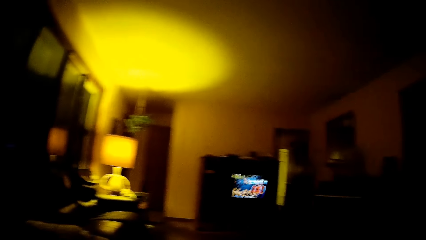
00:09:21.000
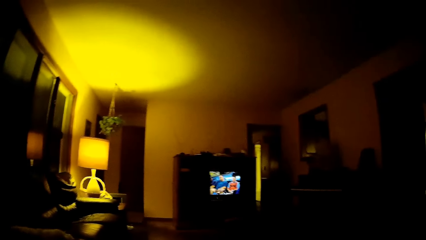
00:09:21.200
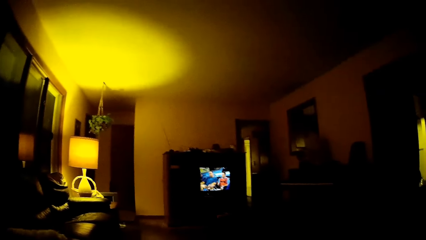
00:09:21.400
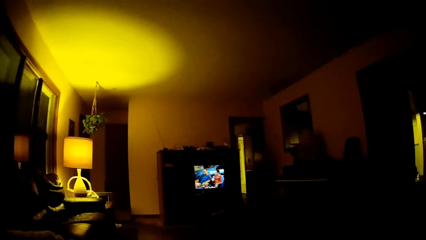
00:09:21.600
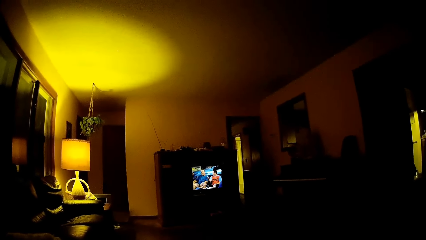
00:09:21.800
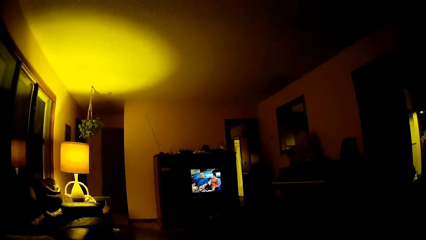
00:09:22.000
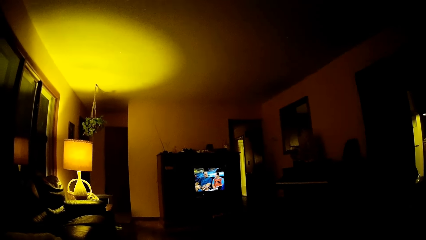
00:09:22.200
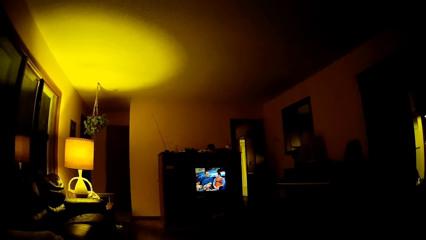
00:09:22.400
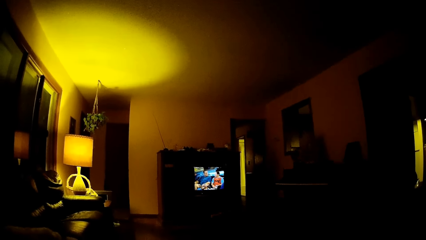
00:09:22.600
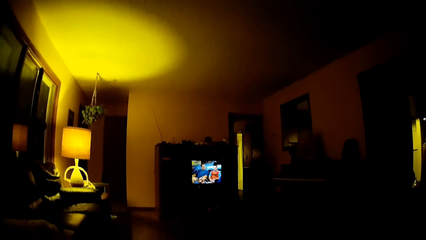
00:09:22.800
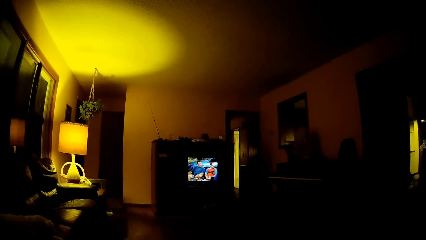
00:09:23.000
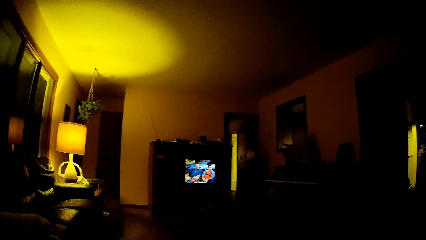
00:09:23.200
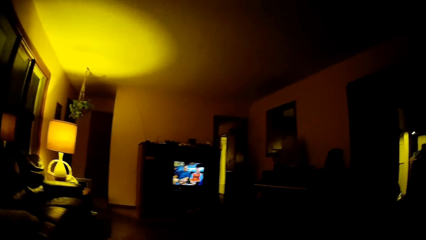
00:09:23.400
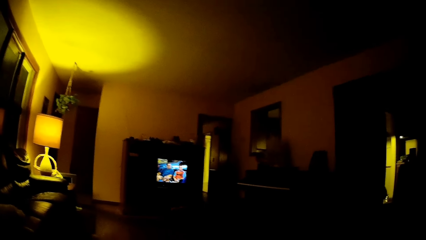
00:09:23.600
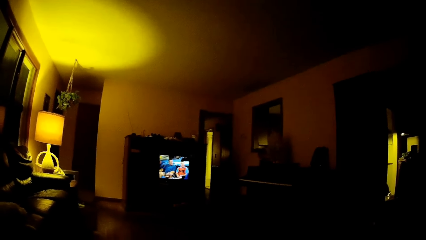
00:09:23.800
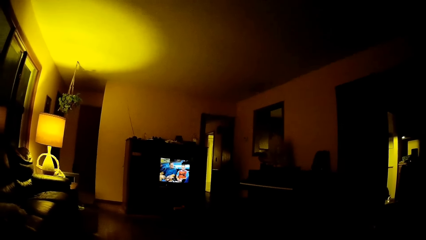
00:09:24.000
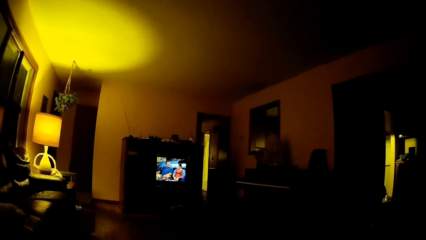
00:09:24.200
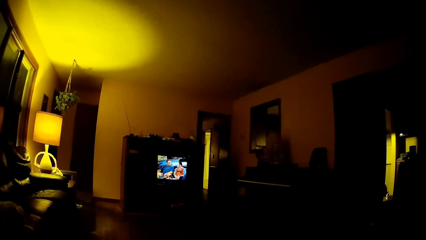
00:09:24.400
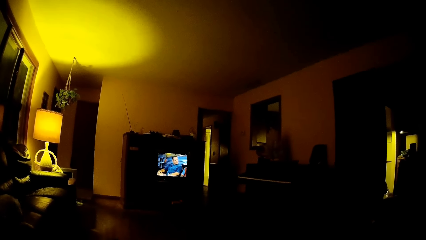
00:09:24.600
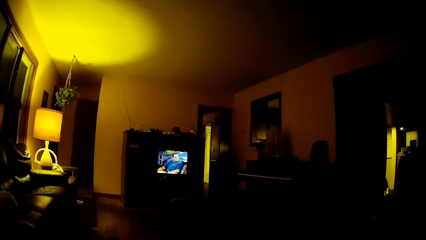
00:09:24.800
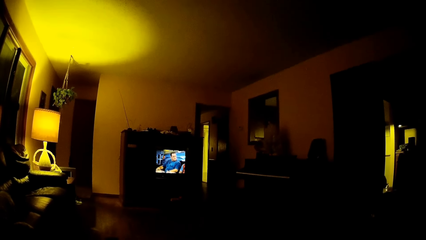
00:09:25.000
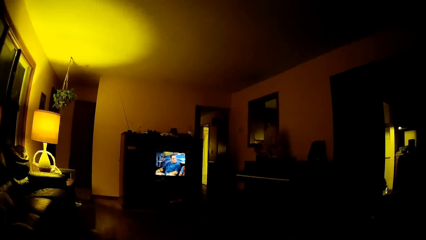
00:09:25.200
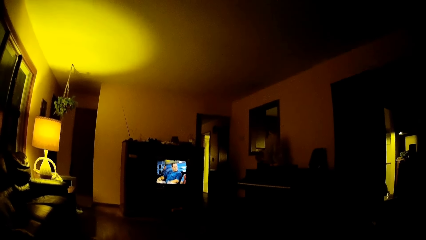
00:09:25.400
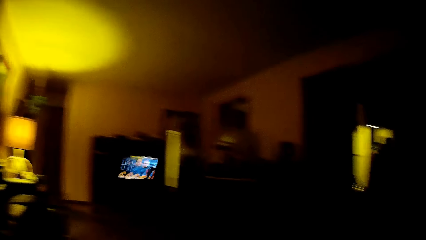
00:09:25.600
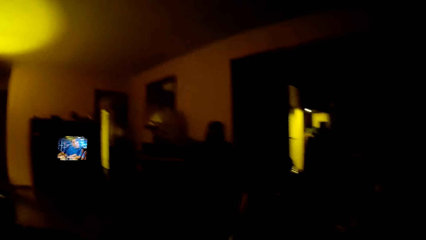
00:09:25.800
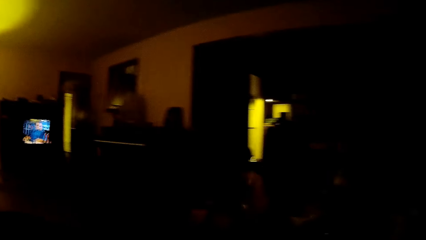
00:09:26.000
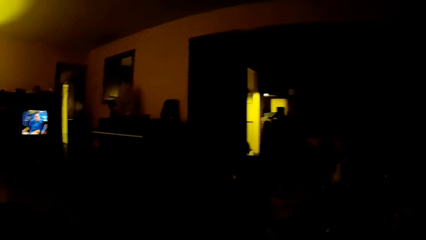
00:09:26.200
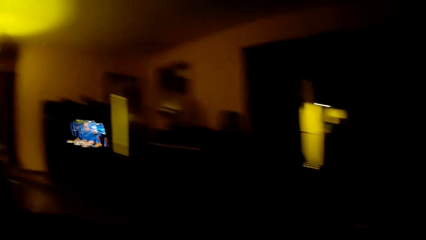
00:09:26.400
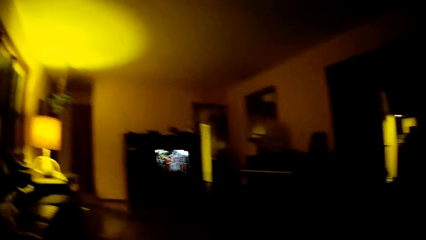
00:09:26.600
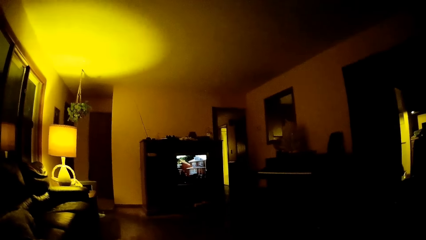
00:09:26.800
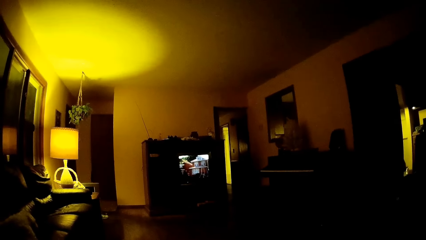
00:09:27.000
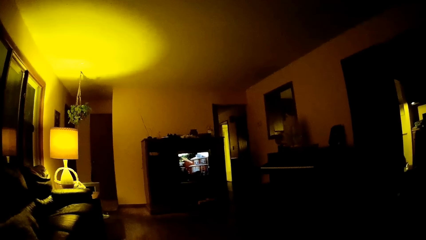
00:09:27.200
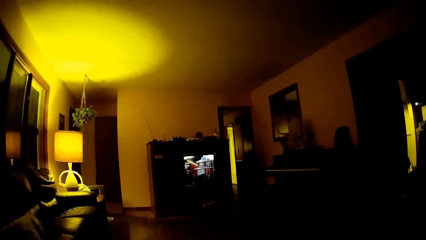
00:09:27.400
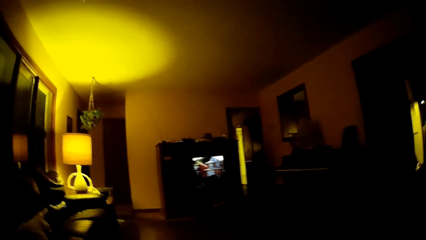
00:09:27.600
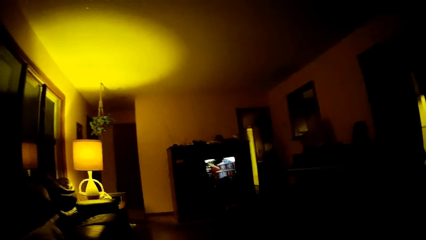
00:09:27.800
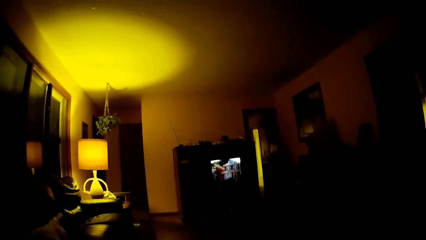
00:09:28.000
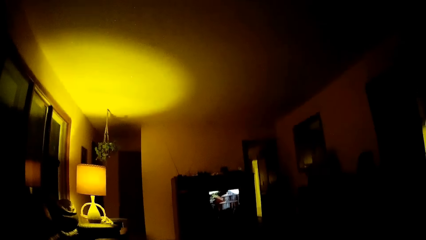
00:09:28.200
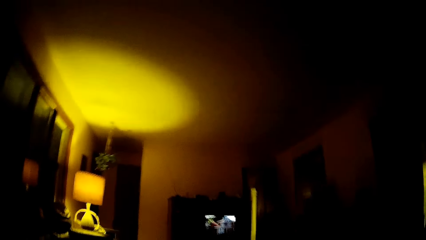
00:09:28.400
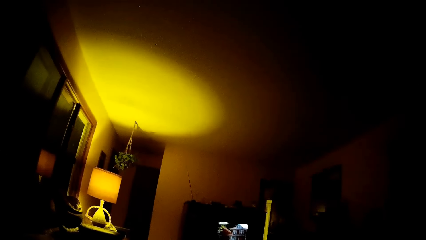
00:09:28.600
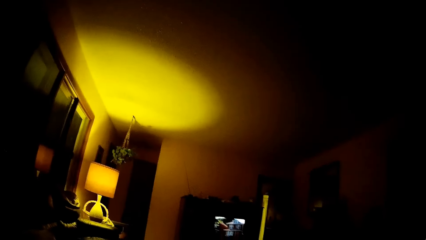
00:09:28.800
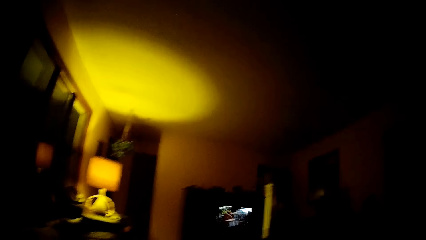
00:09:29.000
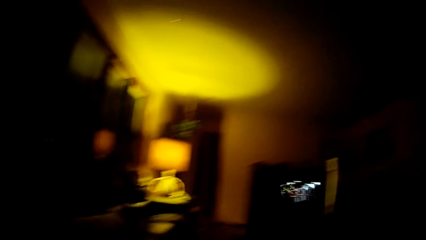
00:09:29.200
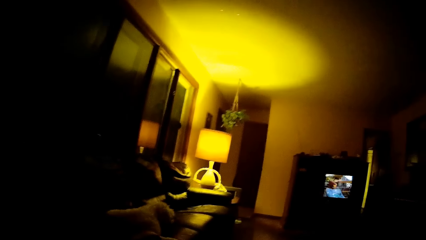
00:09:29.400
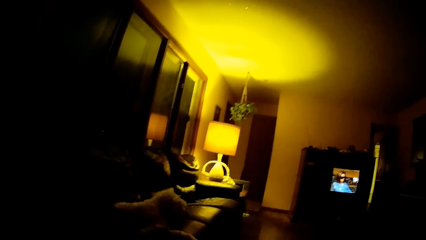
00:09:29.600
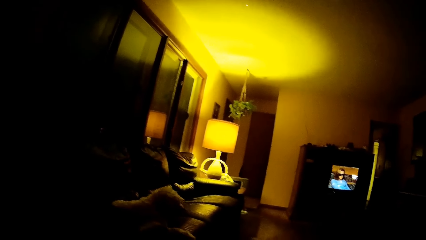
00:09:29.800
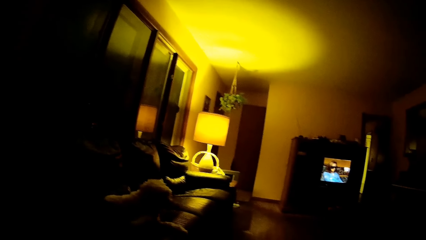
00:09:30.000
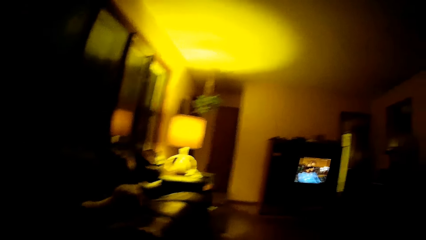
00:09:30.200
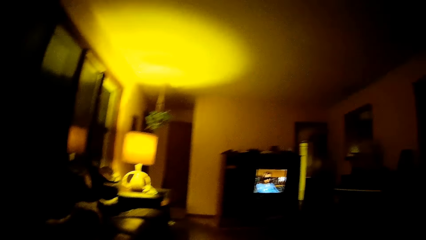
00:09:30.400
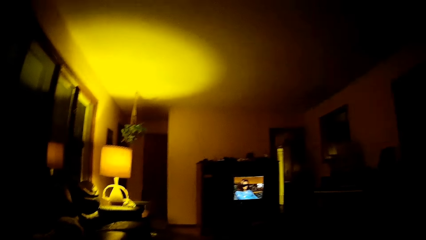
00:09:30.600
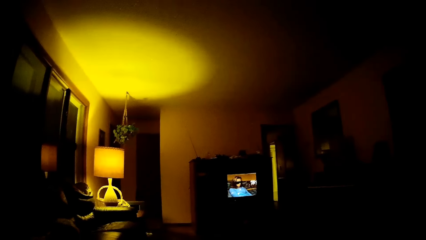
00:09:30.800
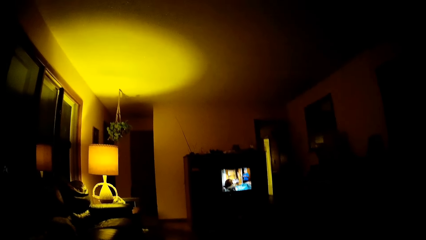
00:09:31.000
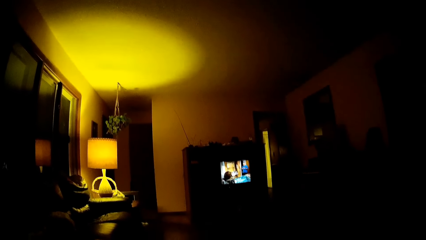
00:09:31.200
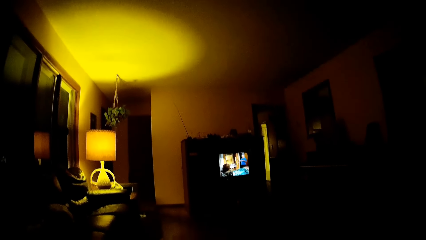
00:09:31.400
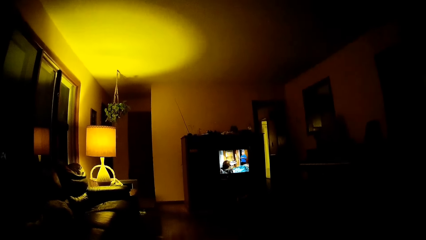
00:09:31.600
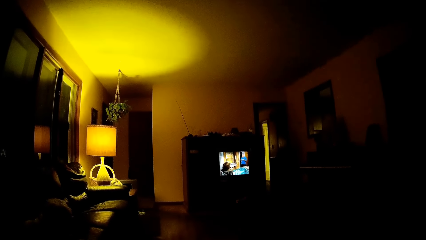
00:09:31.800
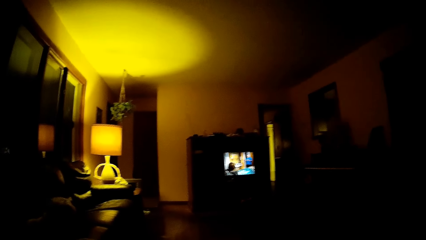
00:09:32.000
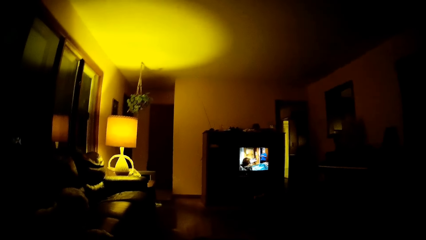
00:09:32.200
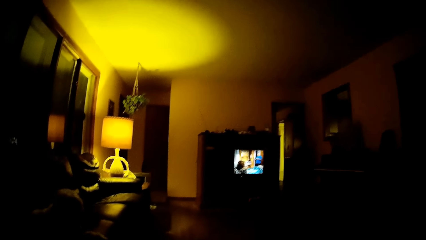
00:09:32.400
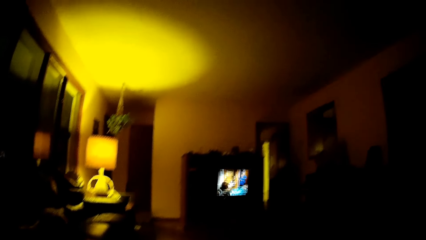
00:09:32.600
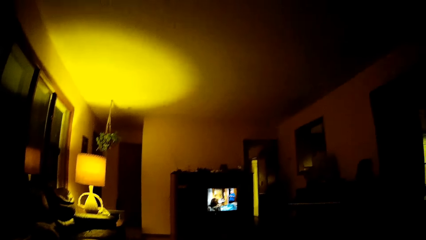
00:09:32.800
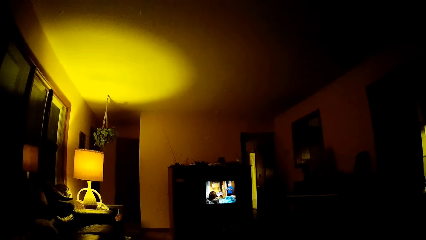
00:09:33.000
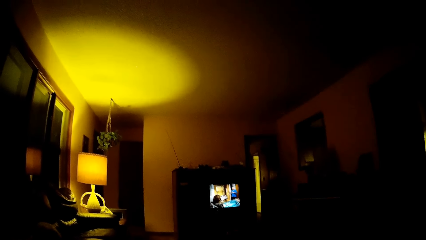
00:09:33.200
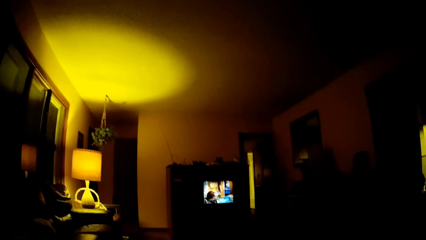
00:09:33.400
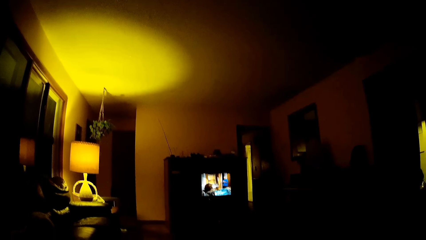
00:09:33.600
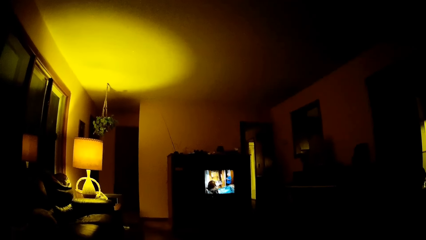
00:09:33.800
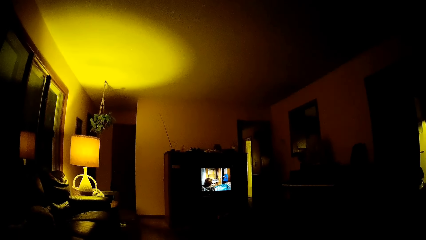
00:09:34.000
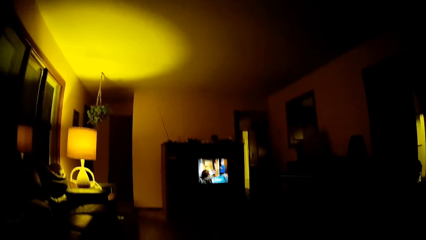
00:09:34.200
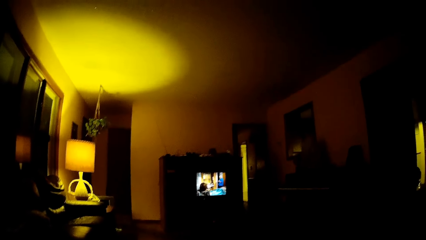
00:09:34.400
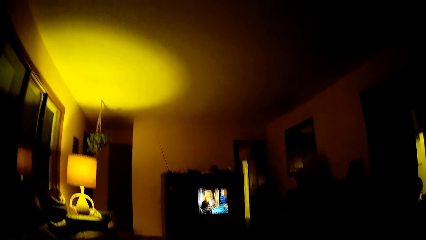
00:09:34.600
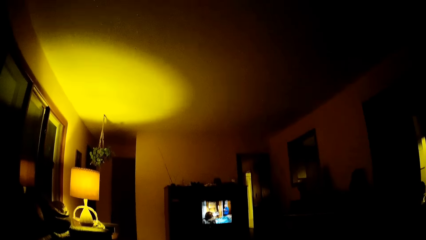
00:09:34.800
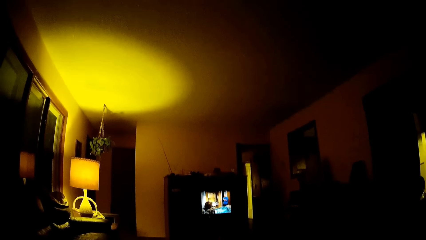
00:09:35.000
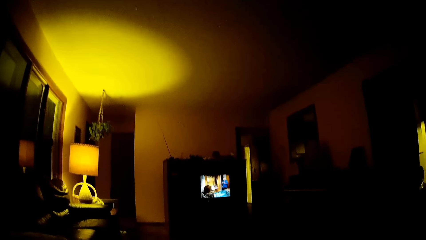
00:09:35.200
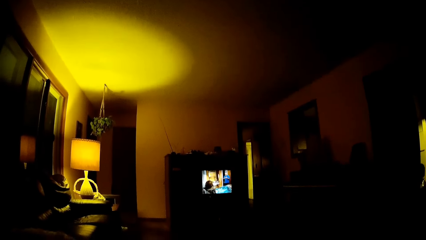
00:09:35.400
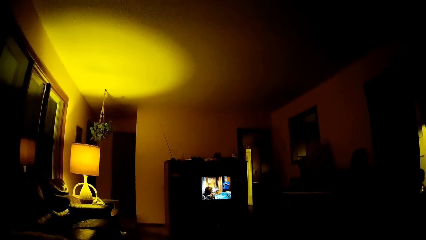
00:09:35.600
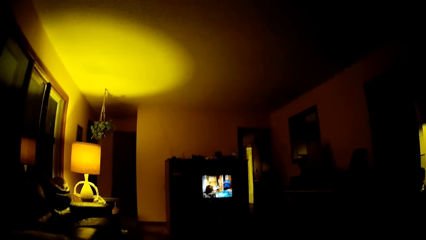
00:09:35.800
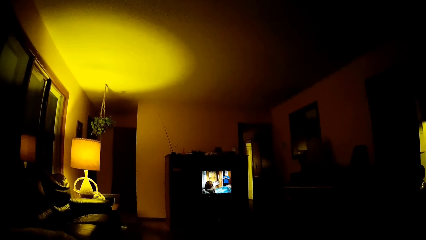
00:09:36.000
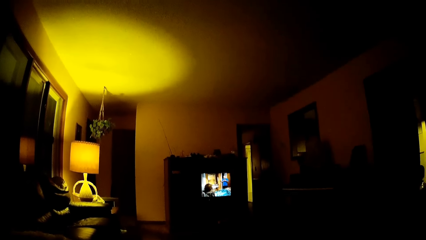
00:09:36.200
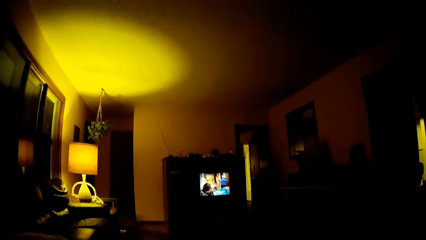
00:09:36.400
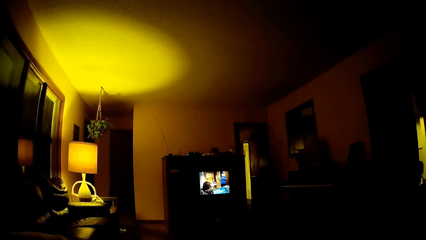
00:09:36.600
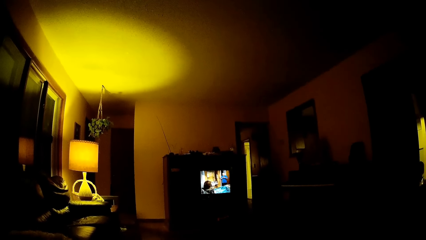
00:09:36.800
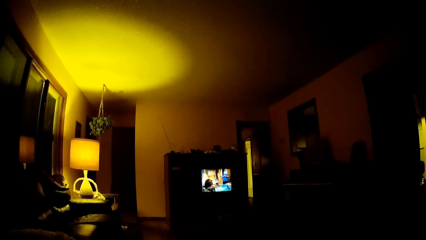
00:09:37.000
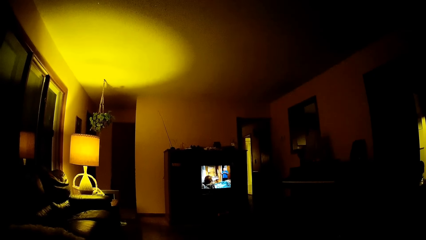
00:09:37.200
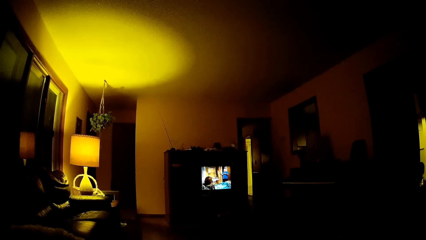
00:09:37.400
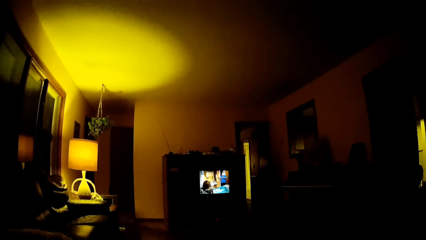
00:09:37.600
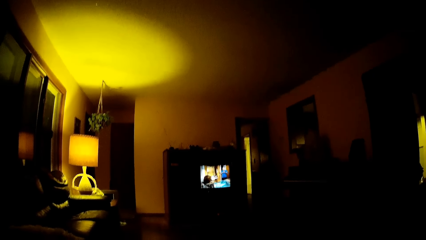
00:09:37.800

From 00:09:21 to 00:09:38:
The camera wearer looks around. They watch a television show on a television in the living room. They watch the television again. They look around. They move a leg. They look around repeatedly. They watch the television. They watch the television again.
